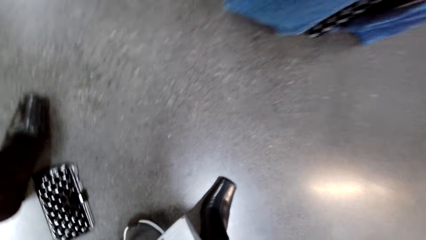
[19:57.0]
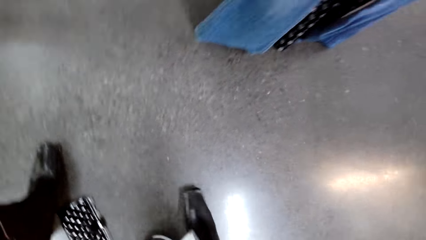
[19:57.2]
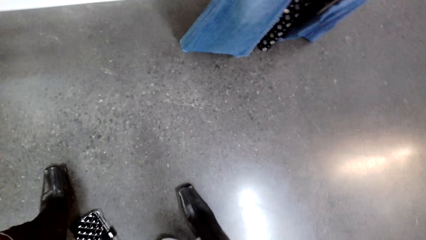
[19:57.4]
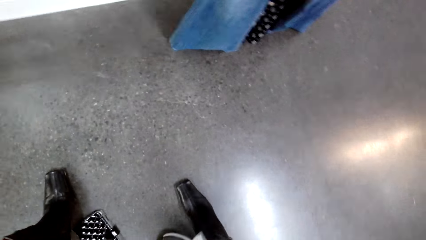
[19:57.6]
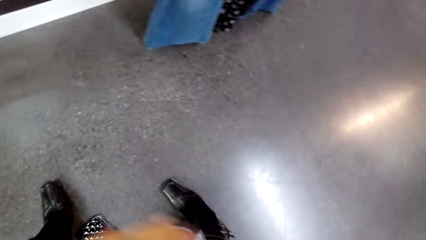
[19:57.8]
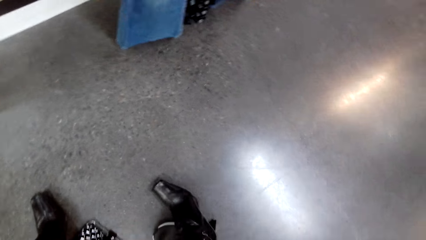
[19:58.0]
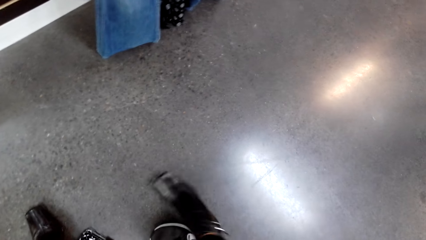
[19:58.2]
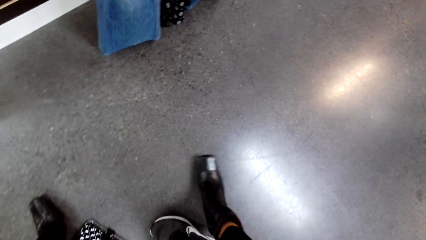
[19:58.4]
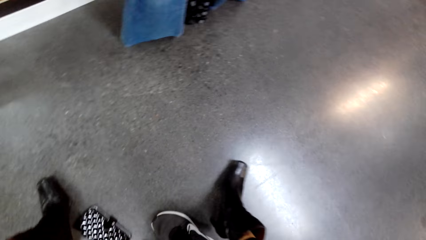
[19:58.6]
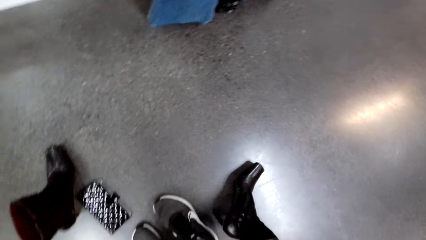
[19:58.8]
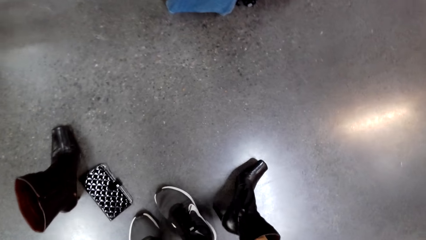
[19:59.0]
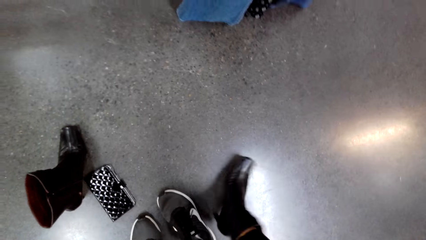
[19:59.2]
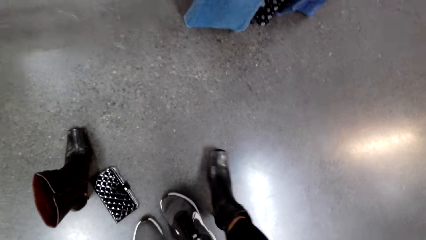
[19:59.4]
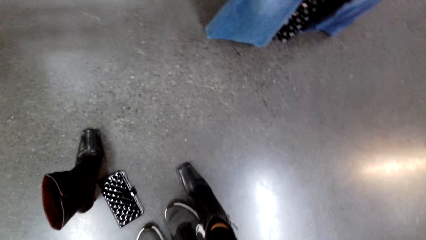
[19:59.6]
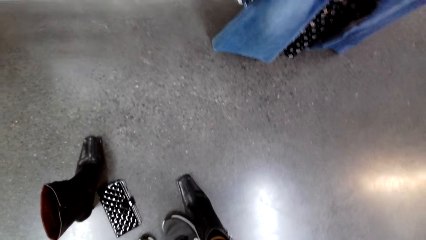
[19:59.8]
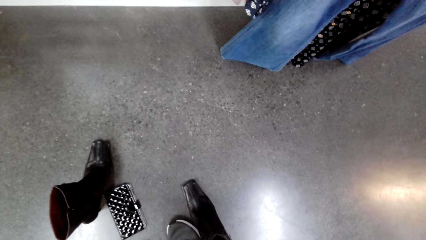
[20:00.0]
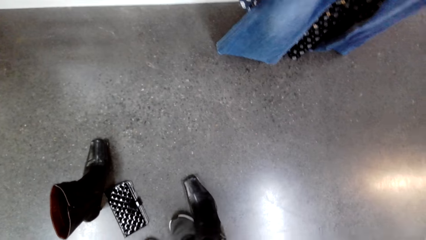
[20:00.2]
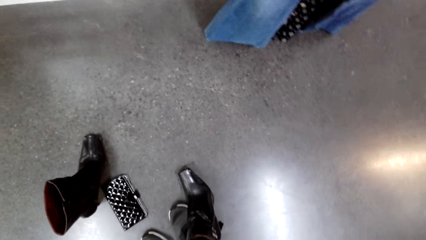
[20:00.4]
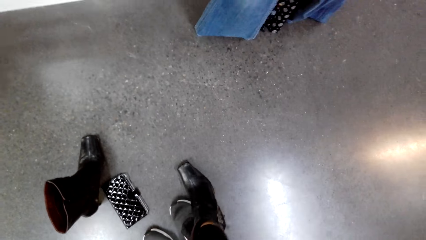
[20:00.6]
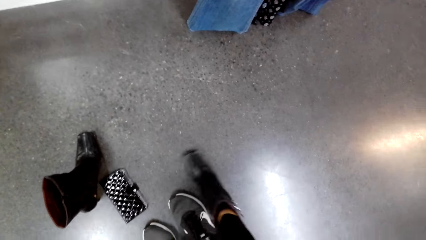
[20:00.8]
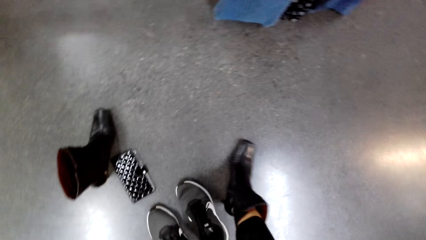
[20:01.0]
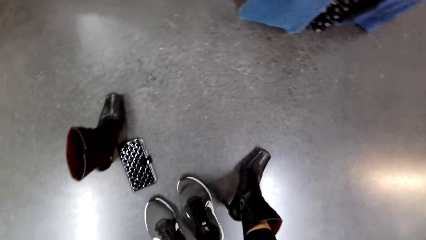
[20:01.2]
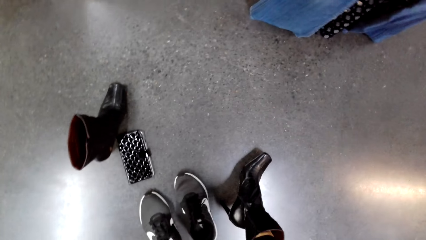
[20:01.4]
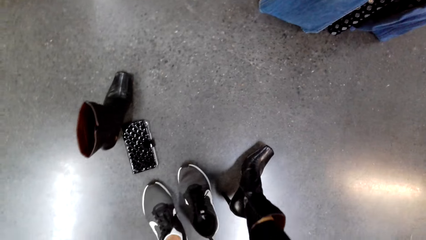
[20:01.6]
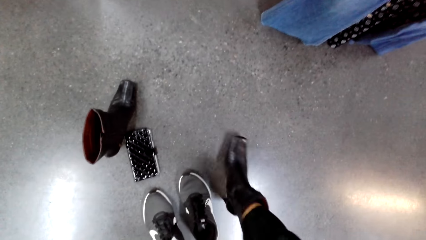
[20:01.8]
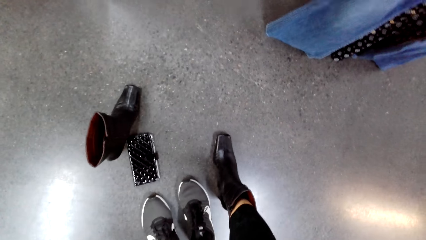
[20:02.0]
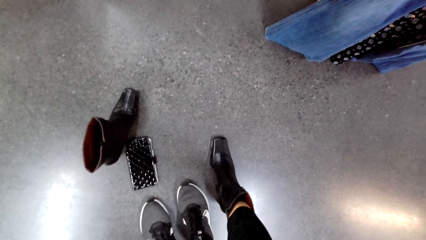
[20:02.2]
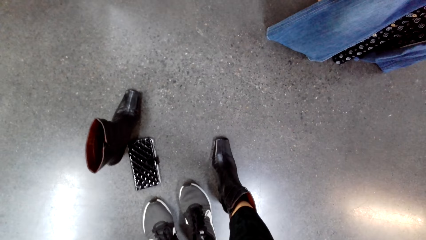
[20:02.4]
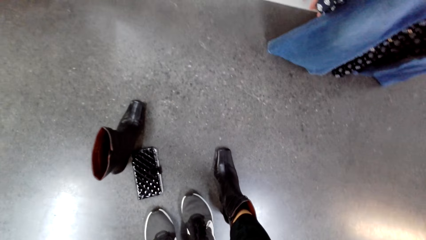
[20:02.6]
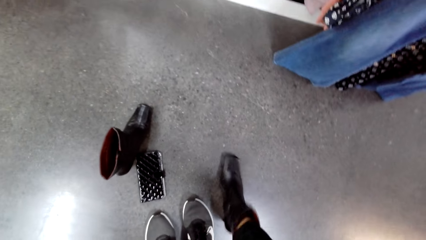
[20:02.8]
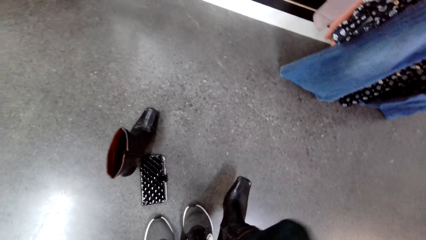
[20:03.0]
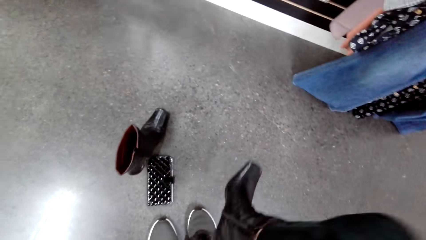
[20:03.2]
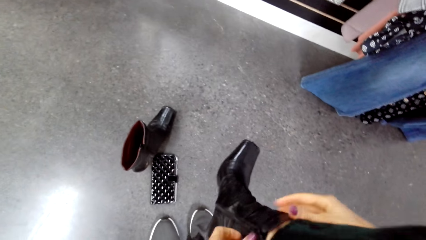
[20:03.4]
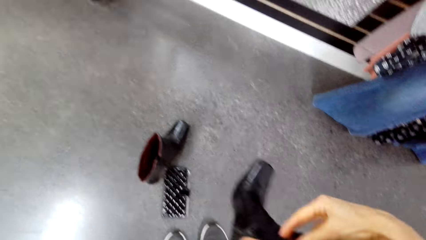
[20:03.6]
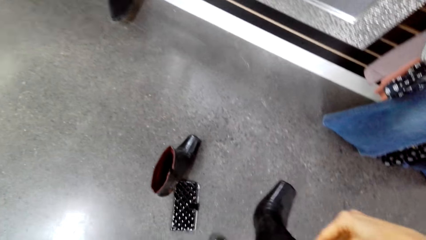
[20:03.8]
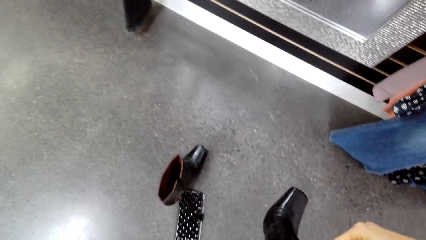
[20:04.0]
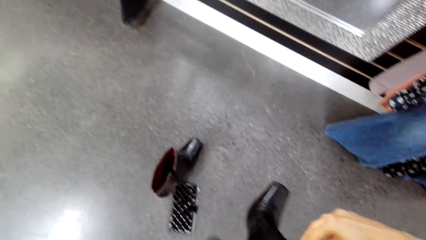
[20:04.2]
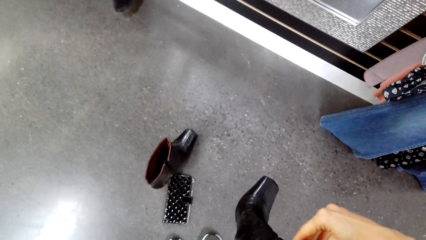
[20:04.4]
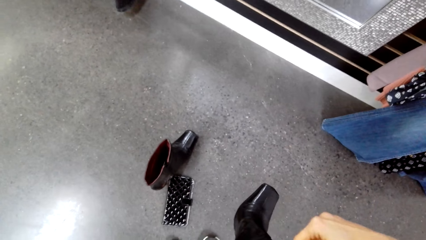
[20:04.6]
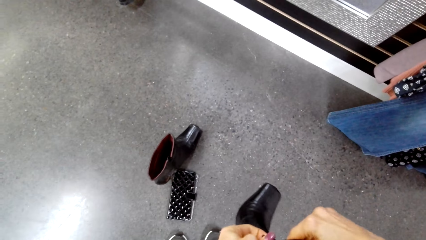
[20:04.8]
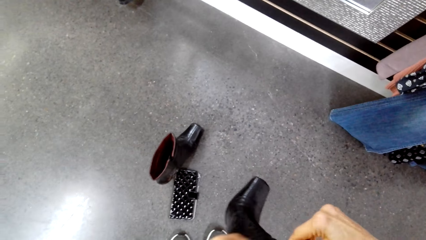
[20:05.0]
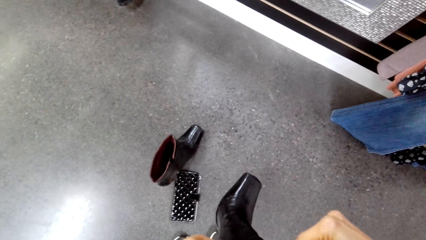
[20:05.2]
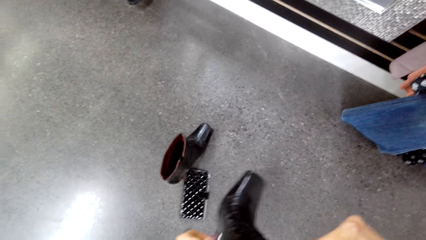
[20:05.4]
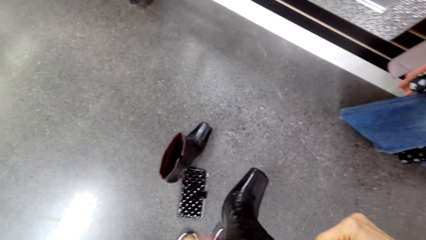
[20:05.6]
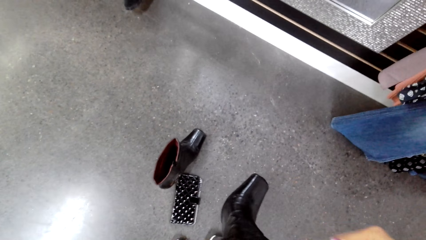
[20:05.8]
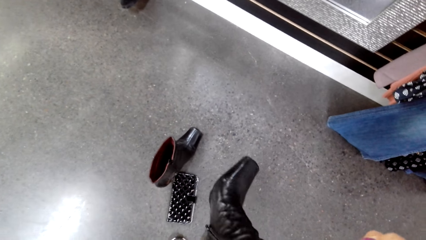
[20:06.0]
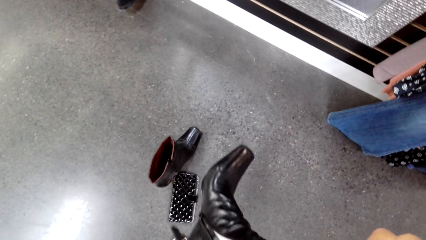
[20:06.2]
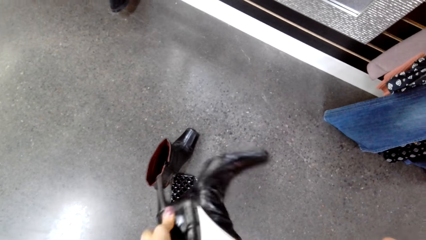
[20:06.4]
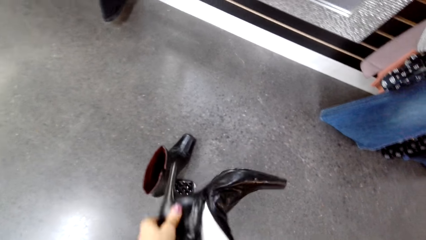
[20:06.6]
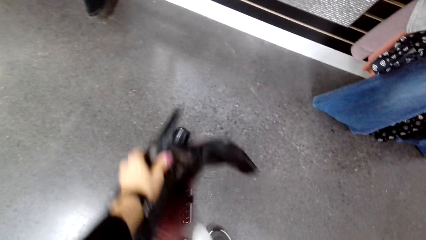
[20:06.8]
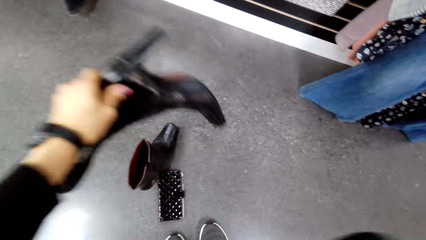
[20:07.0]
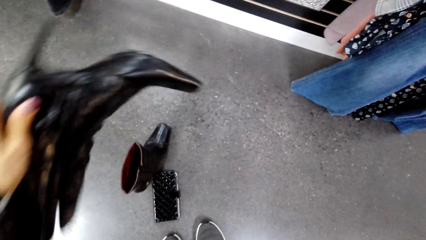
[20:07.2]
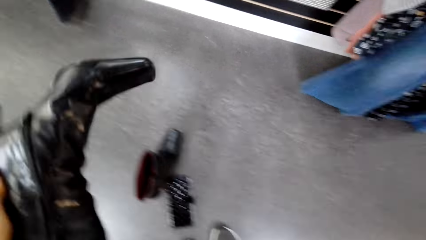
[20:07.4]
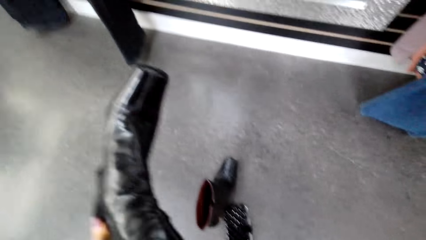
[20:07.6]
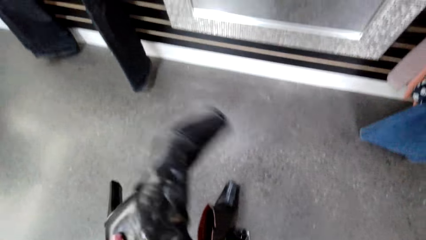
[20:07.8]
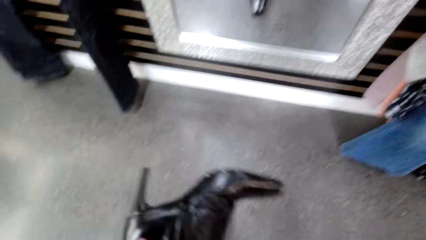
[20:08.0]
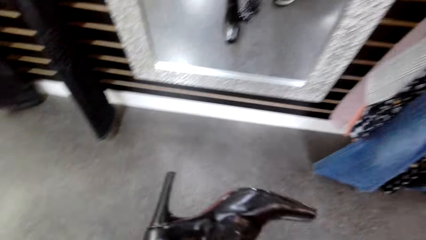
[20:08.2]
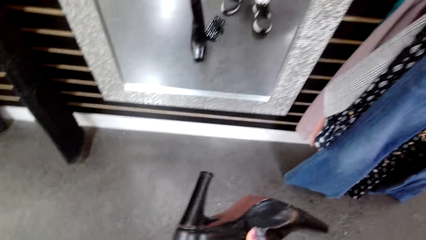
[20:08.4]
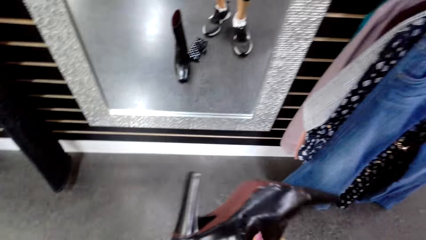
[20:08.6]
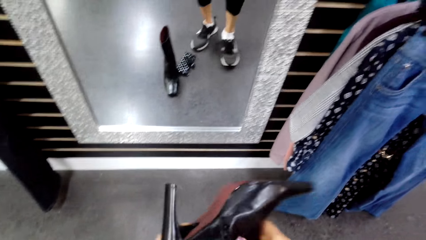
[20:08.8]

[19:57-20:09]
The camera wearer twists her leg on the floor. She looks at the shoe. She unzips the shoe. She takes out the shoe.

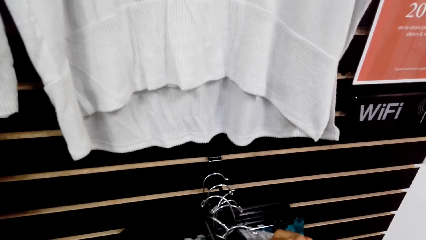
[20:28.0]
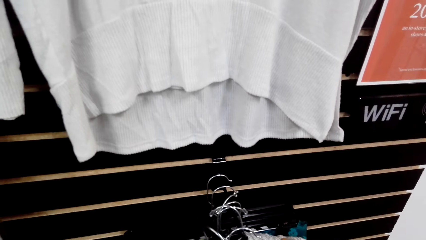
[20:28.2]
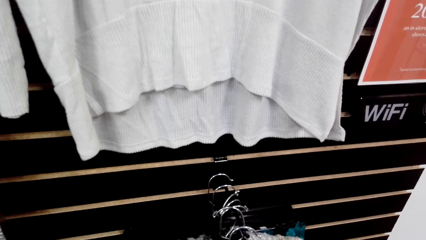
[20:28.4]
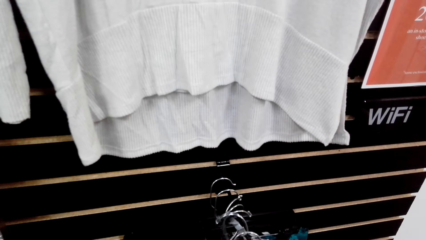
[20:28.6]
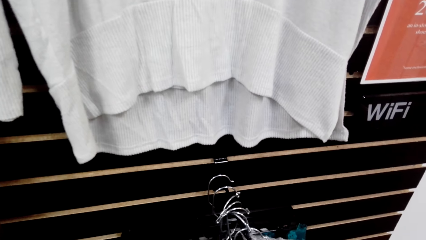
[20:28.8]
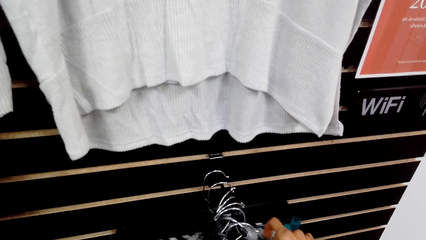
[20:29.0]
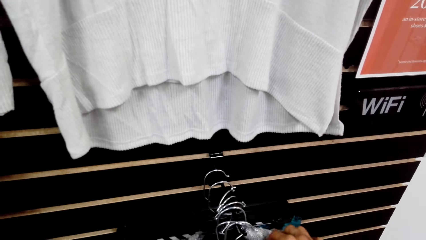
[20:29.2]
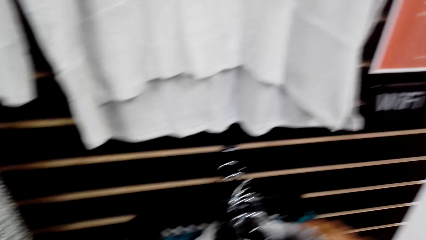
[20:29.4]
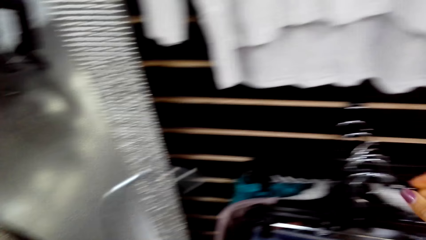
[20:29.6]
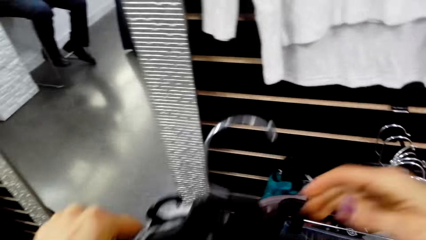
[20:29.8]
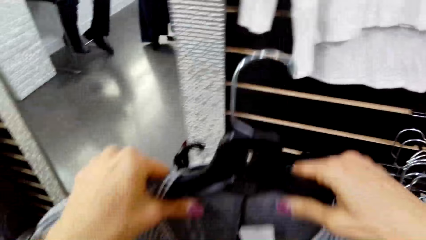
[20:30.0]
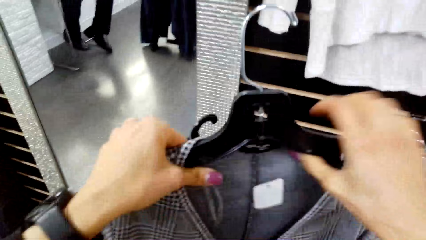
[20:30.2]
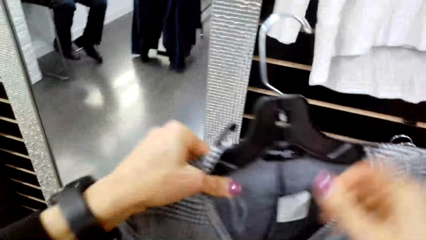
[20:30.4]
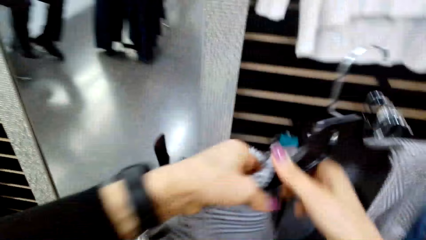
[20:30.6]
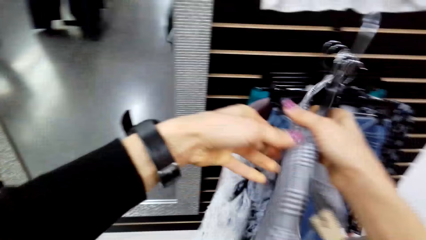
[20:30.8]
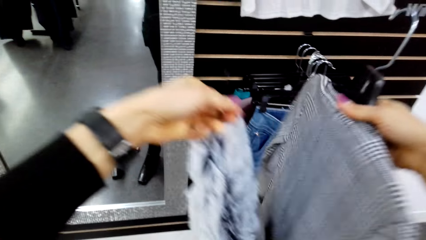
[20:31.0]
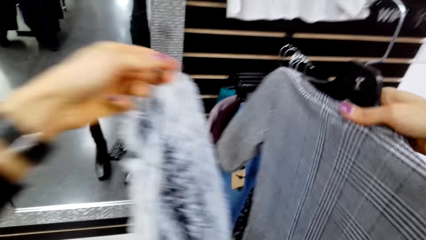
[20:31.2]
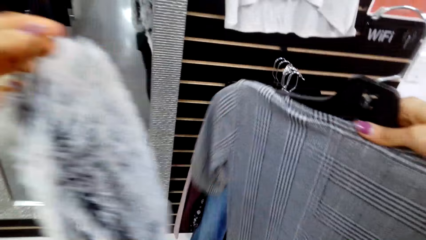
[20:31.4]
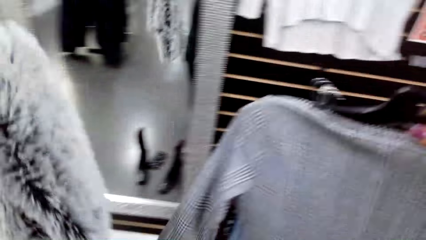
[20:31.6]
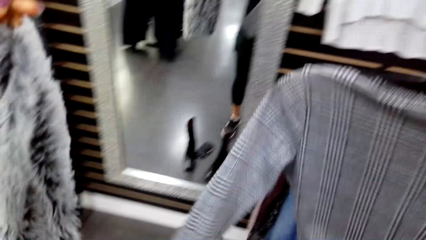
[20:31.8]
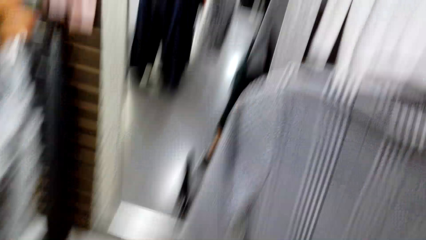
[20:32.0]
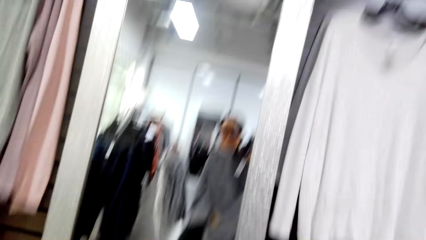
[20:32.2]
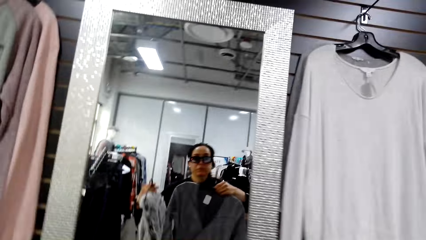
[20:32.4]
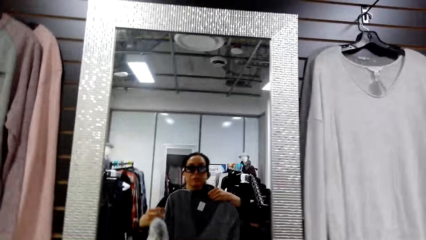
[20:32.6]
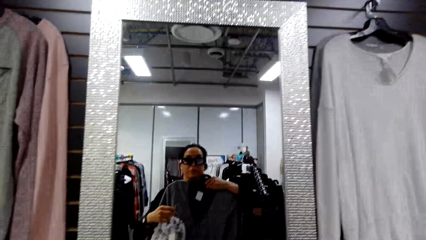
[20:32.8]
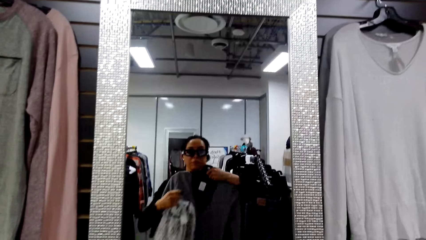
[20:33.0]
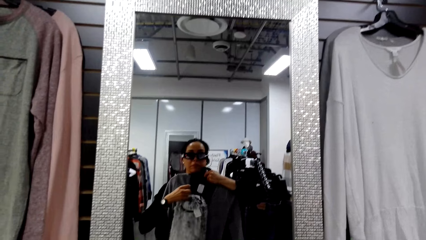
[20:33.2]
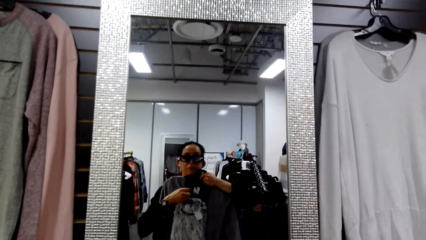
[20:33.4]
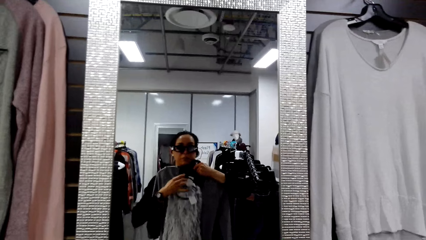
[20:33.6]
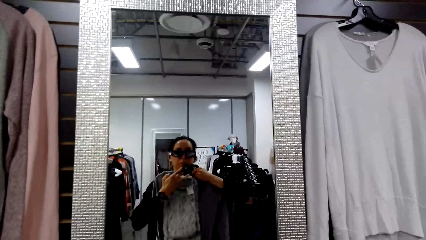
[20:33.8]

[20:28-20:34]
The camera wearer displays the clothes in her hand.
